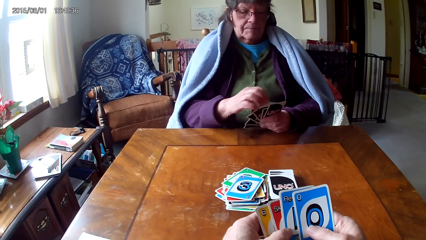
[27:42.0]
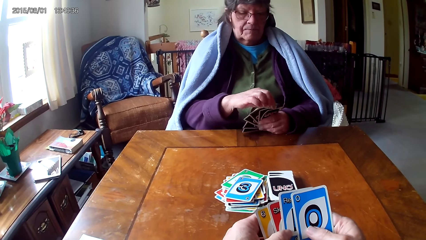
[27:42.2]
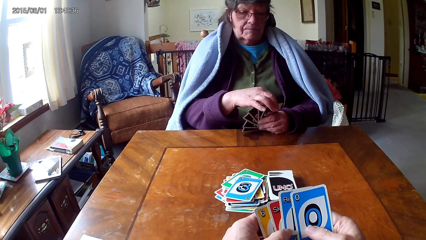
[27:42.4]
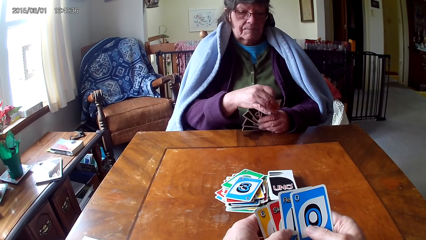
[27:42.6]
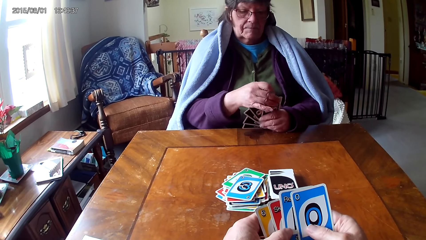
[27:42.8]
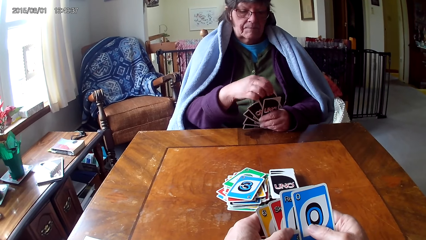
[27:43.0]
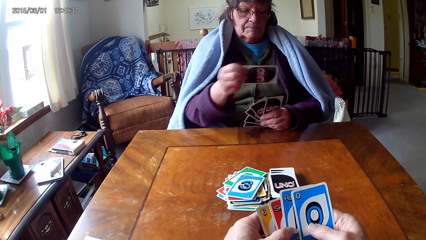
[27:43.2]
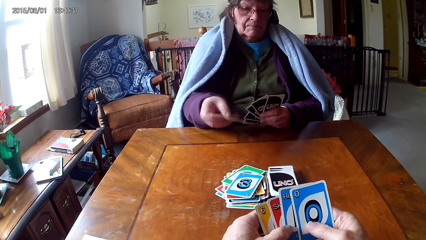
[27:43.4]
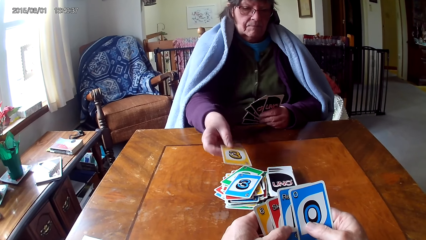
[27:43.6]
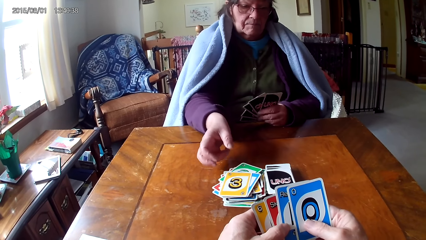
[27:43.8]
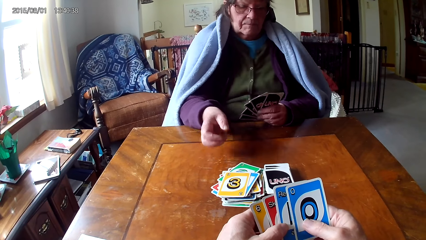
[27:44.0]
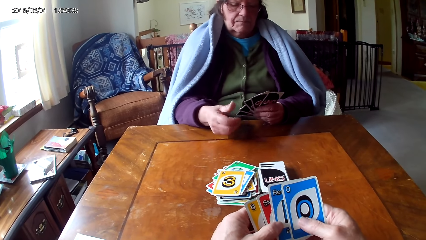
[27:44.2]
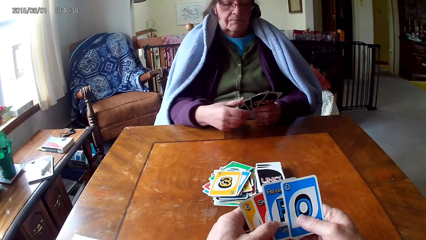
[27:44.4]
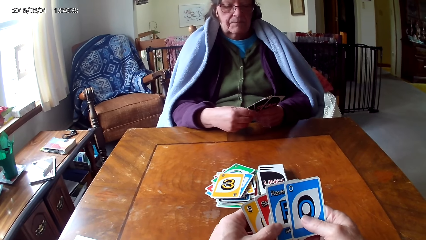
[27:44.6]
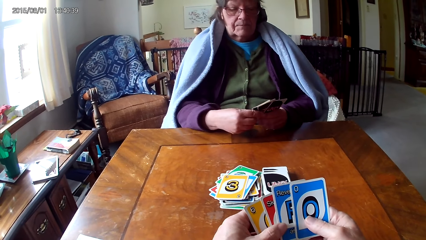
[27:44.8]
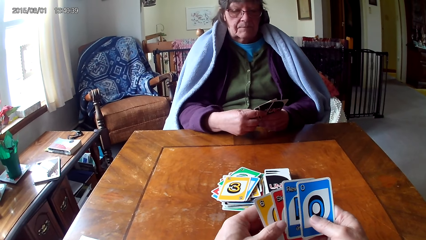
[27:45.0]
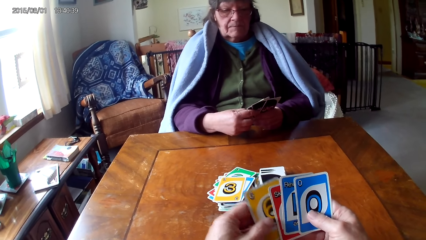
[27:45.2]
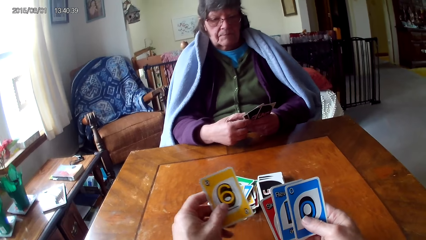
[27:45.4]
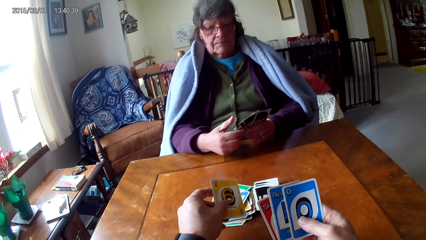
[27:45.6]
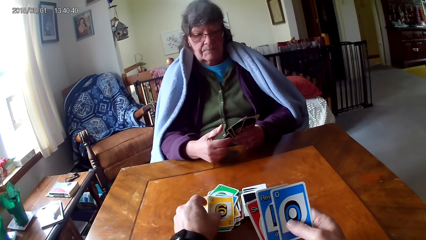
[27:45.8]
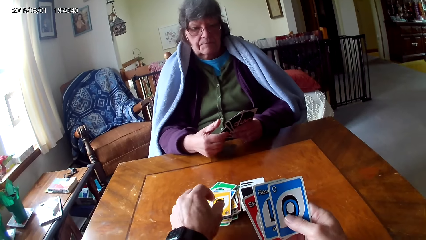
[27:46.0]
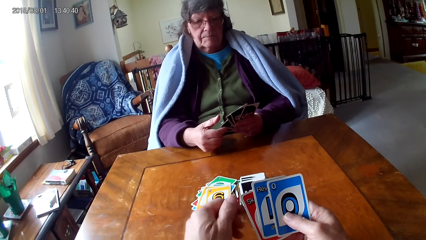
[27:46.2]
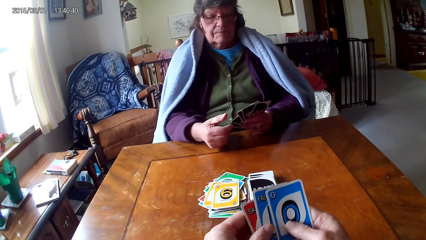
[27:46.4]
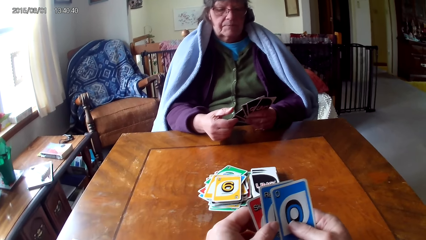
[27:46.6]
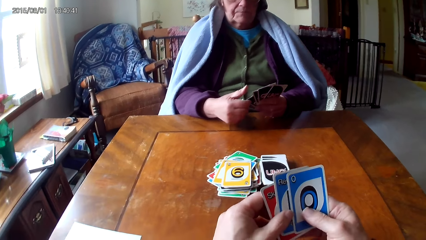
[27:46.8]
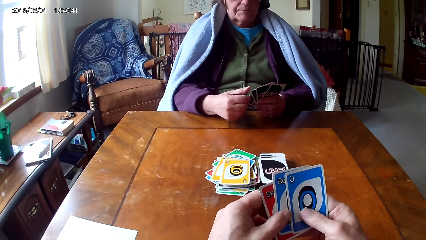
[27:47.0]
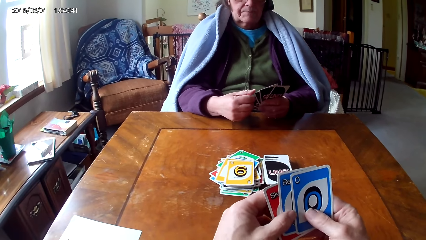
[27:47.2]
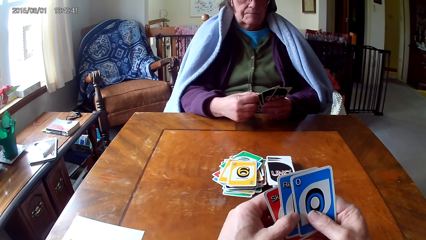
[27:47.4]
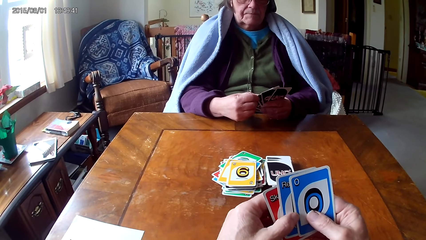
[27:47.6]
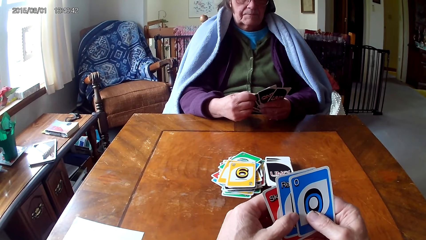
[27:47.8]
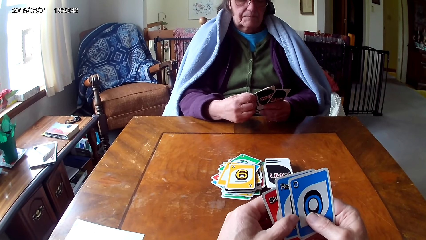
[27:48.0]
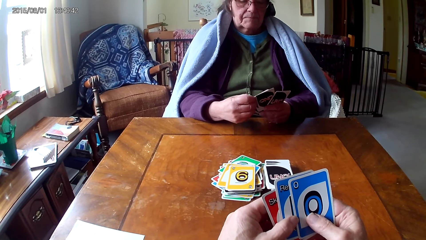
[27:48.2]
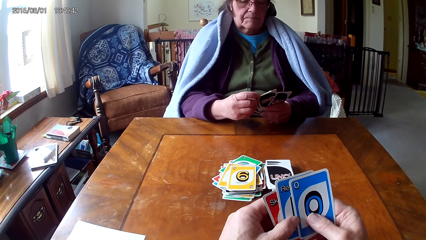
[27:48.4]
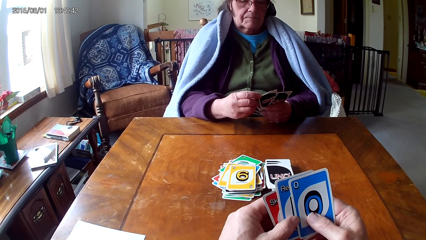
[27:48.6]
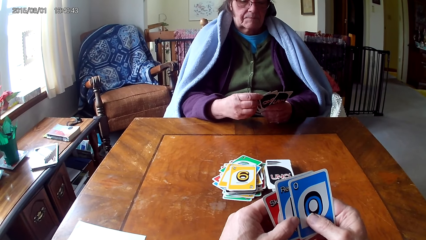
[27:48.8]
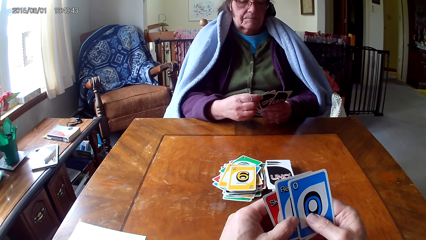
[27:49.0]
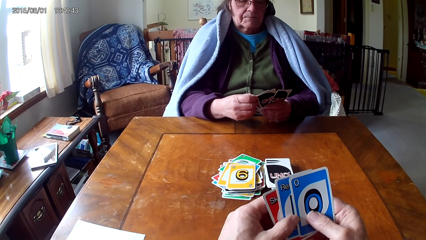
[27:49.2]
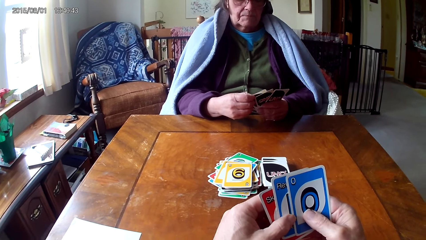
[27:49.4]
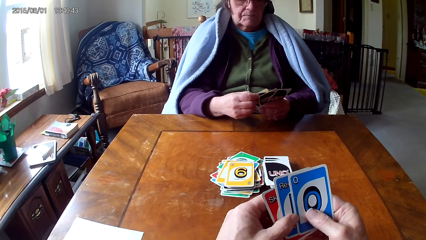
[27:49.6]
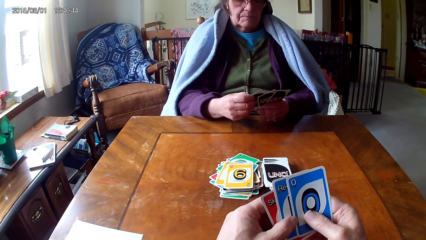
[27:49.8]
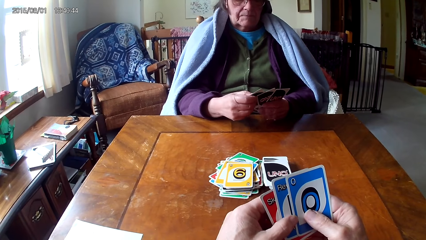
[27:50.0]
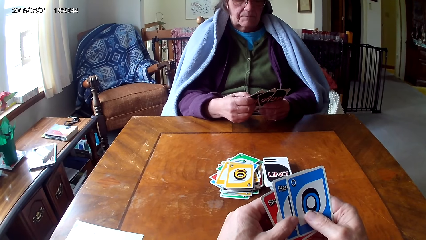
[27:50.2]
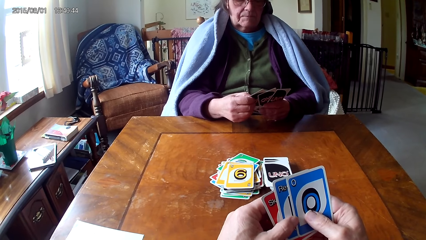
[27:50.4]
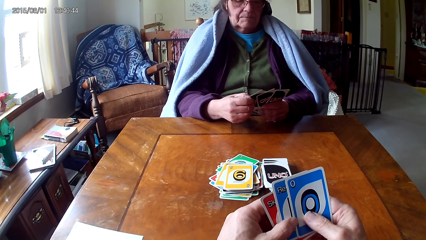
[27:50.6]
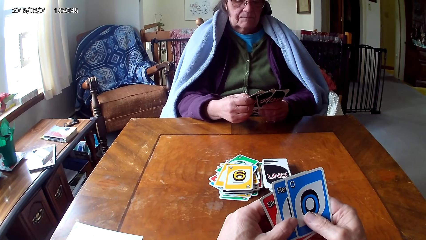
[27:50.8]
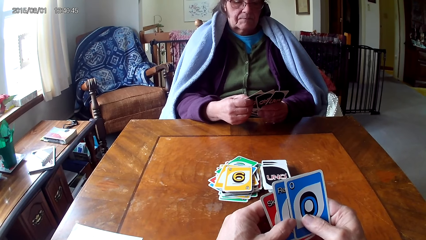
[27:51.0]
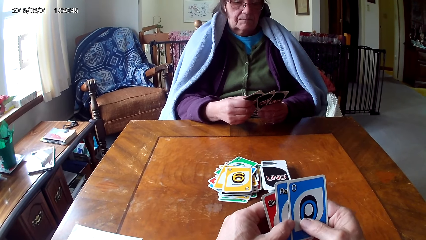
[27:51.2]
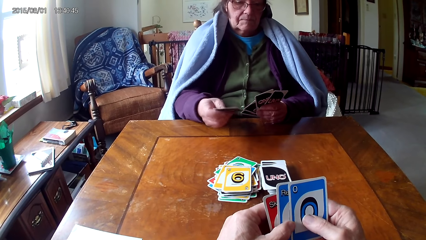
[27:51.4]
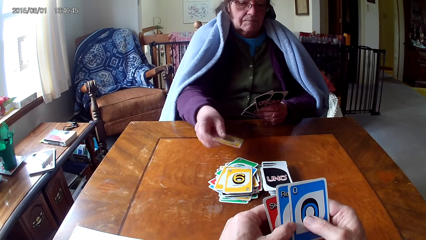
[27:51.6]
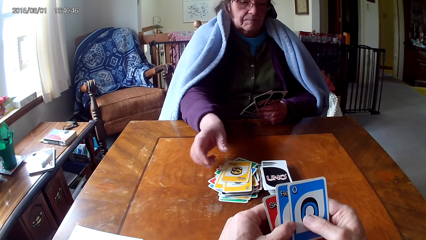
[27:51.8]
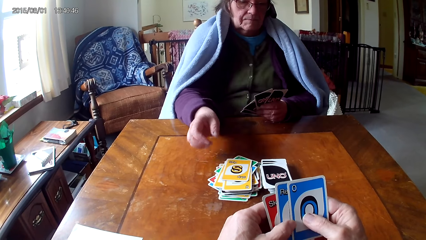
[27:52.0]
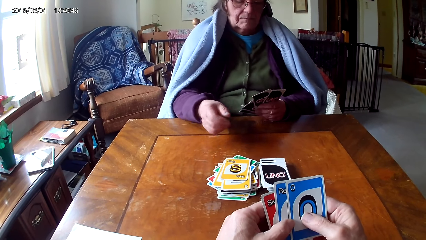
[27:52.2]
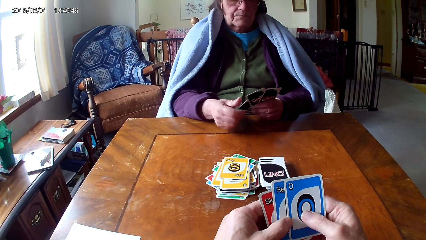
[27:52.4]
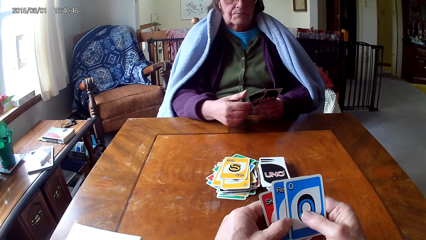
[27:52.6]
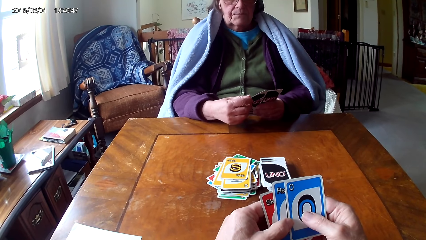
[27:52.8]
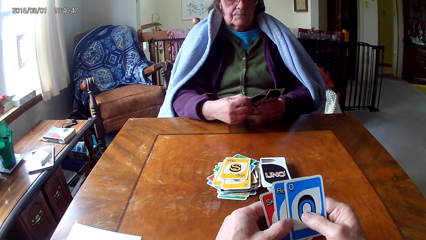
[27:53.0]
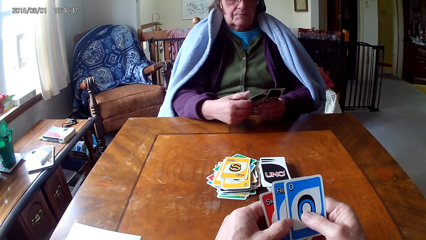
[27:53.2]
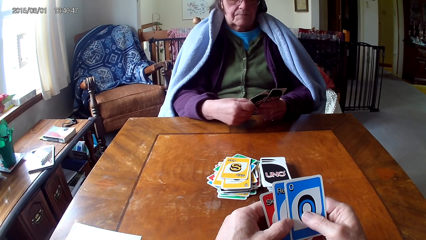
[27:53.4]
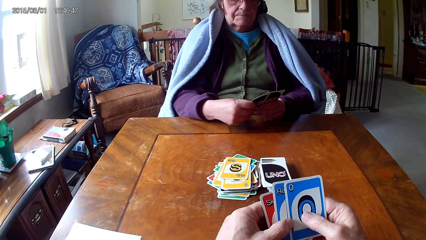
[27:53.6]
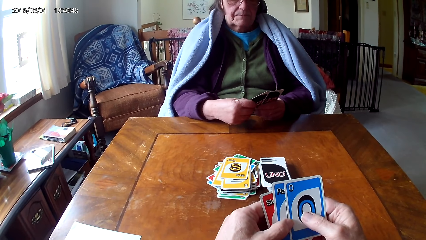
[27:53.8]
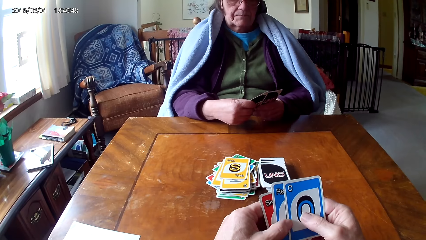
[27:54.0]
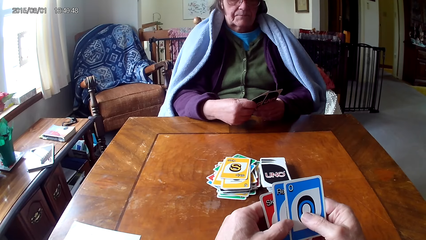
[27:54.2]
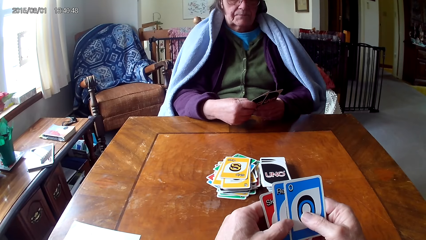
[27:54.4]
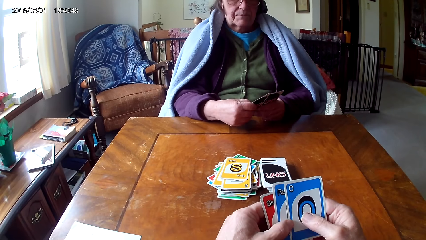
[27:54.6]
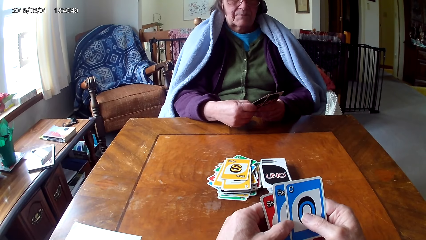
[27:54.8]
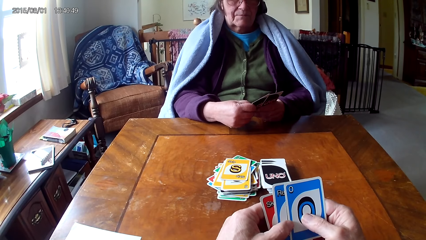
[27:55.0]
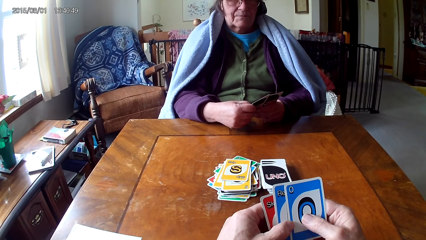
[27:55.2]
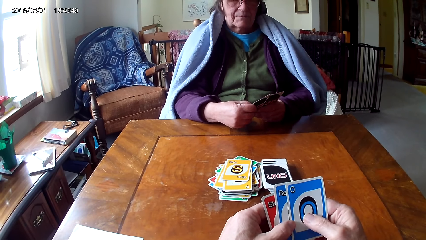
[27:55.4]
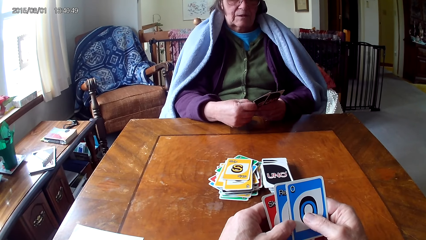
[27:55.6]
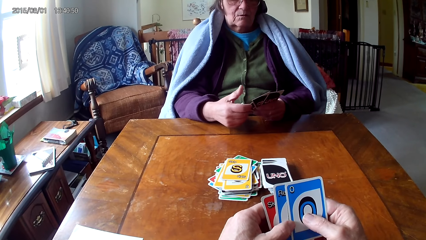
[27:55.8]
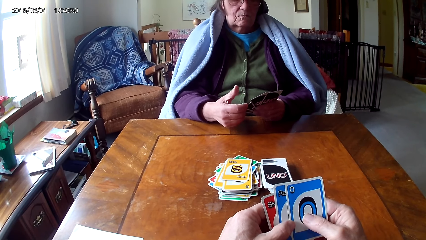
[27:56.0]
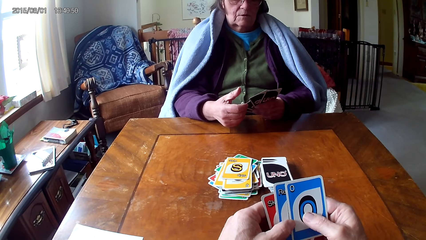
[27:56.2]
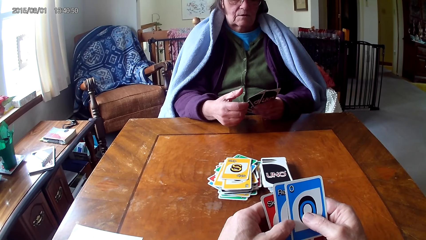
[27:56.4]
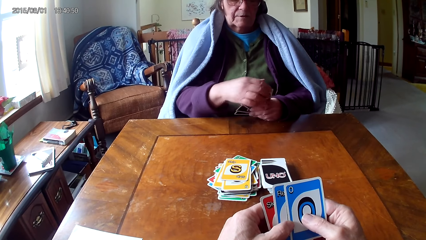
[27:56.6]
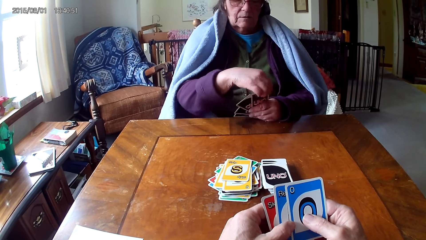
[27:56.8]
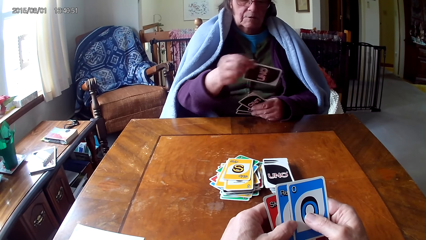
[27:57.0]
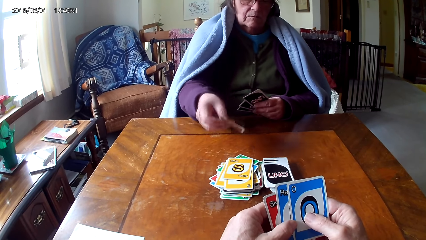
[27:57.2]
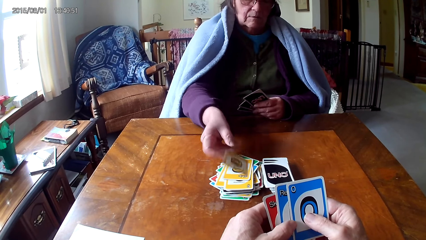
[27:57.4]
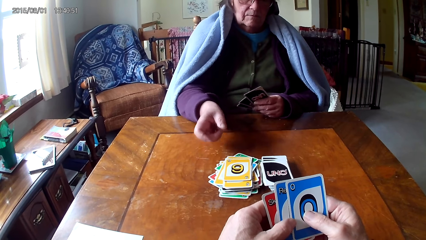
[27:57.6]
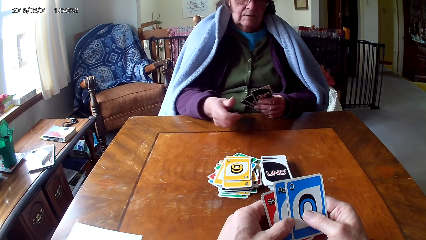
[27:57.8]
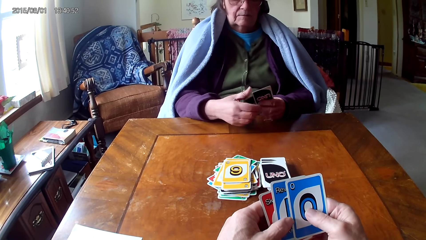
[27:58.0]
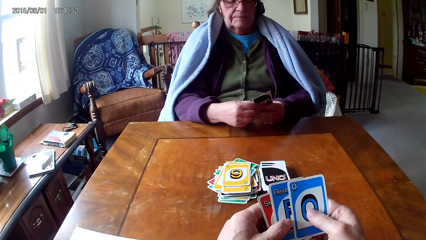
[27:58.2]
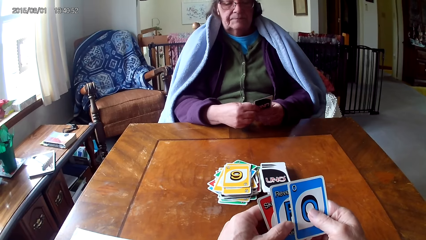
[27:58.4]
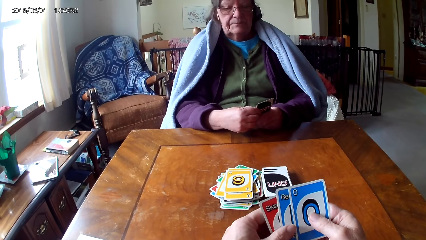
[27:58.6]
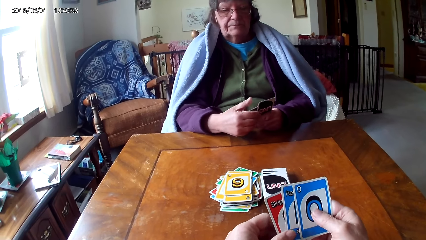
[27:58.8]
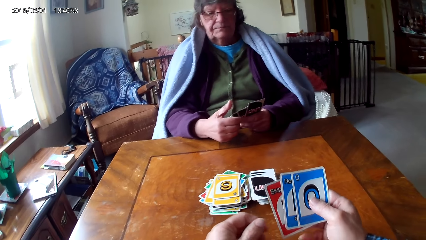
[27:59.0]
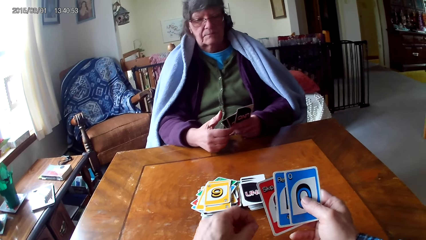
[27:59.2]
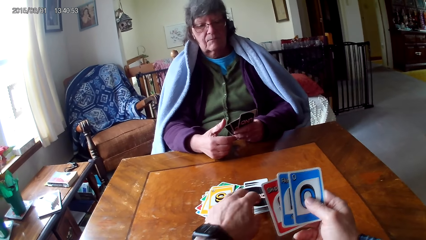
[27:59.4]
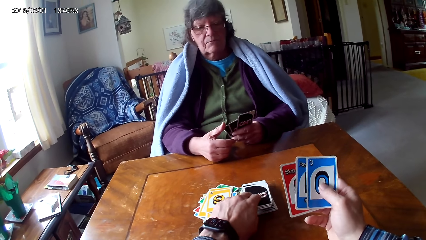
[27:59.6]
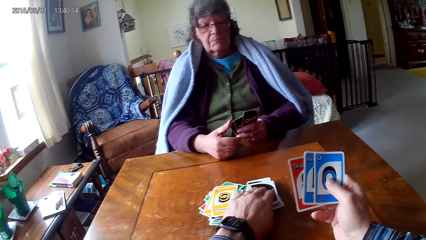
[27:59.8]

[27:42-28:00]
A woman picks a card on the other hand and puts down the card. The camera wearer picks a card on the other hand and puts down the card. The woman looks at the cards. She picks a card on the other hand and puts down the card. The camera wearer looks at the cards. The woman picks a card on the other hand and puts down the card.
